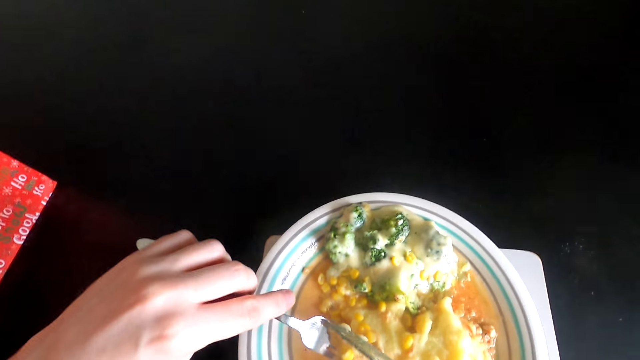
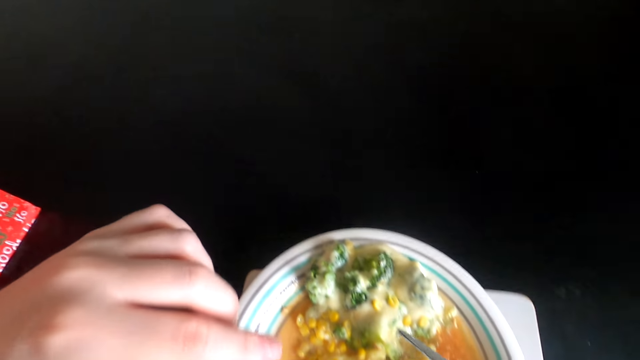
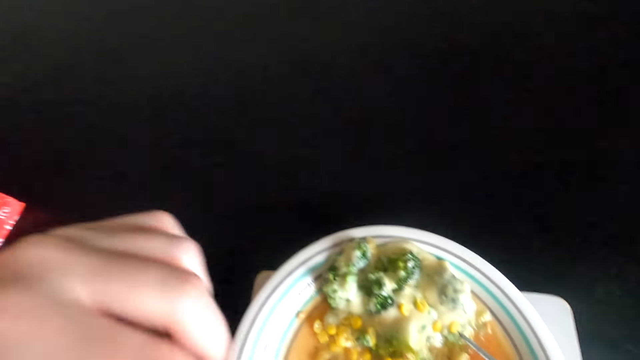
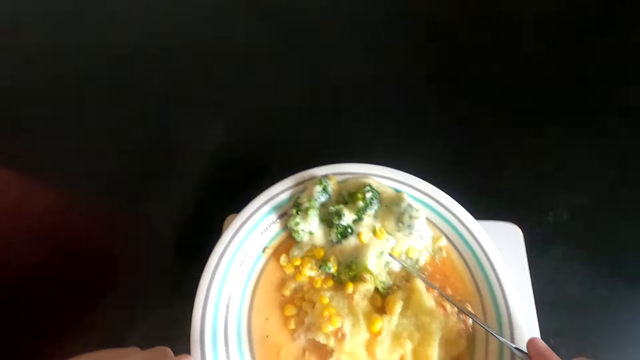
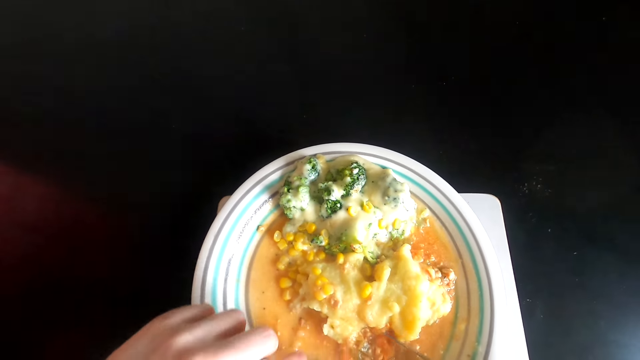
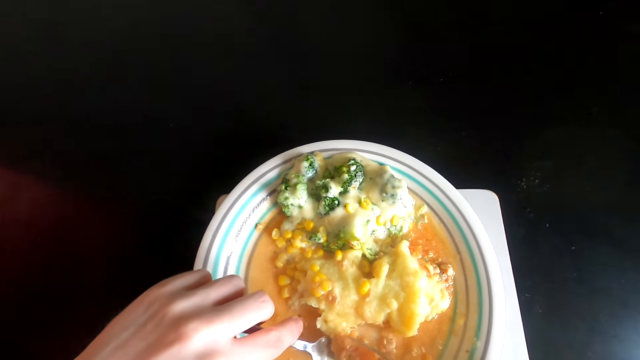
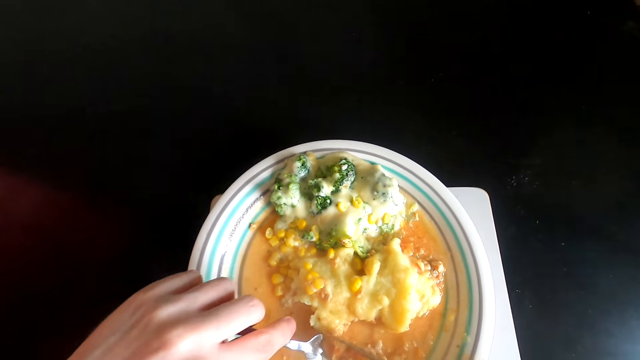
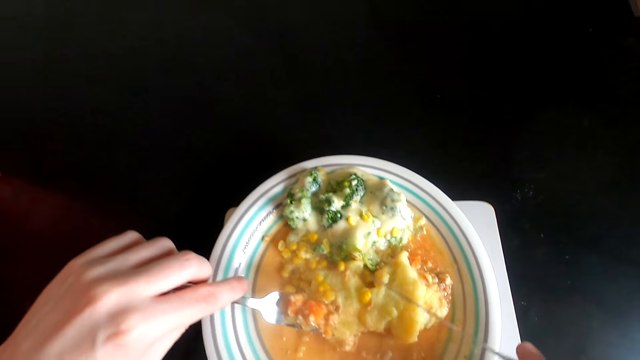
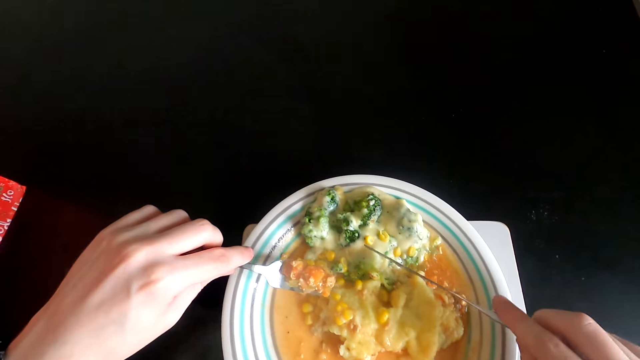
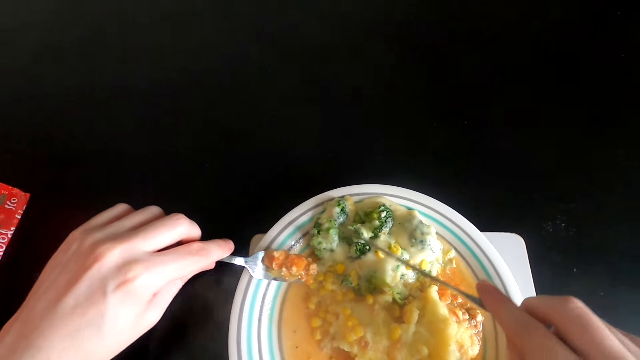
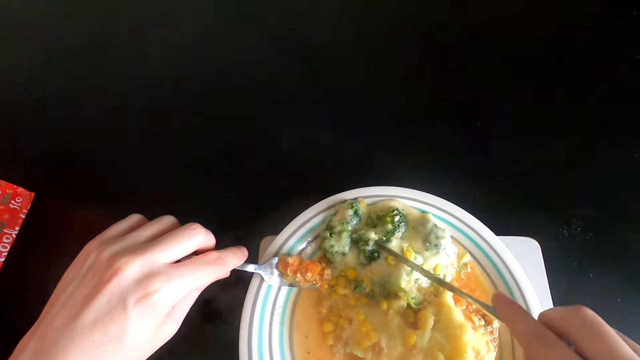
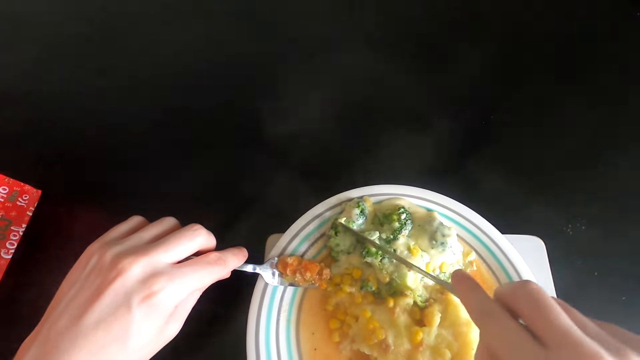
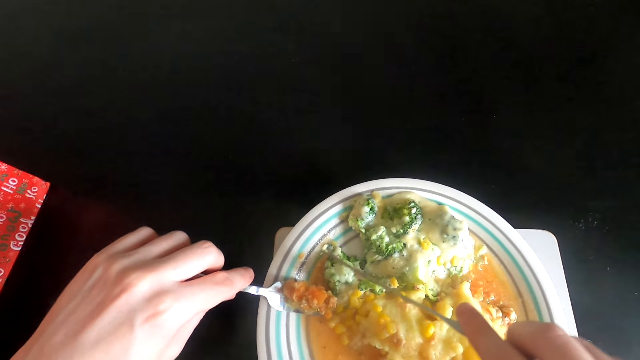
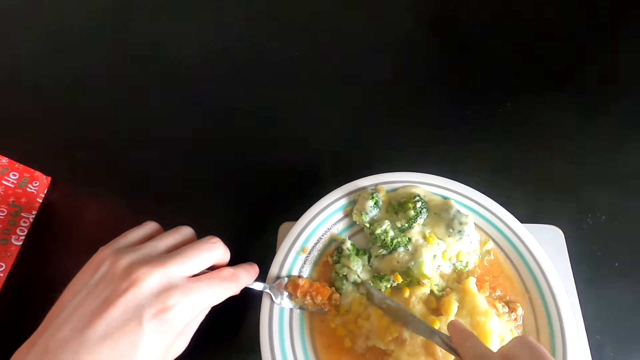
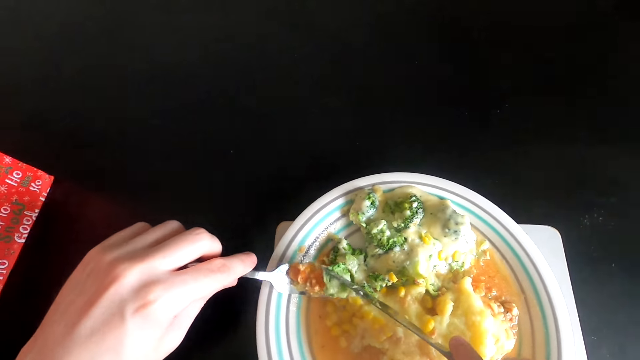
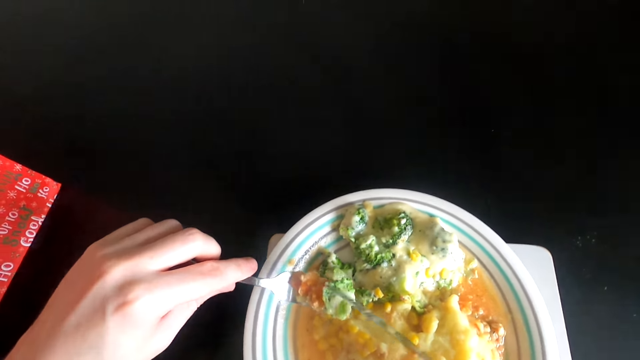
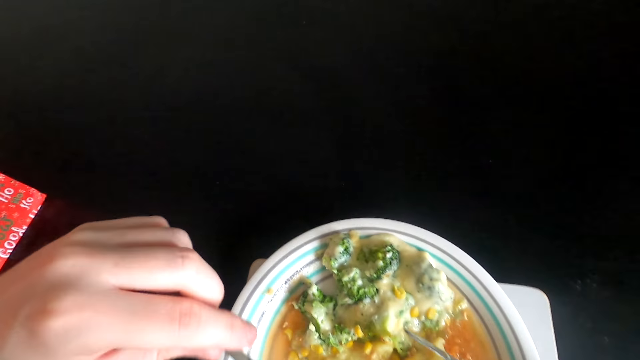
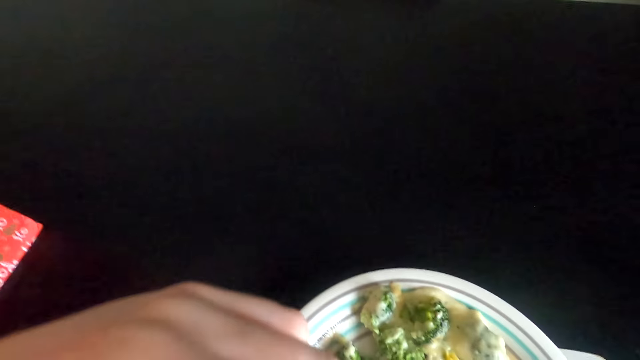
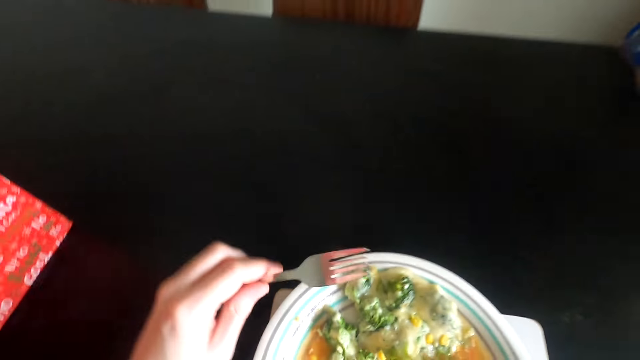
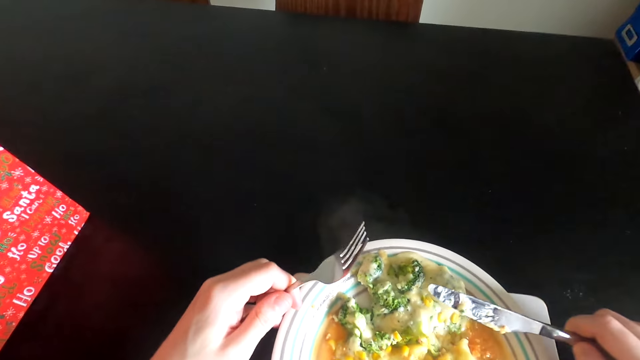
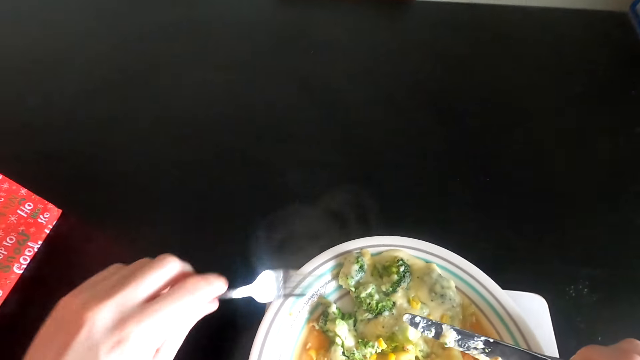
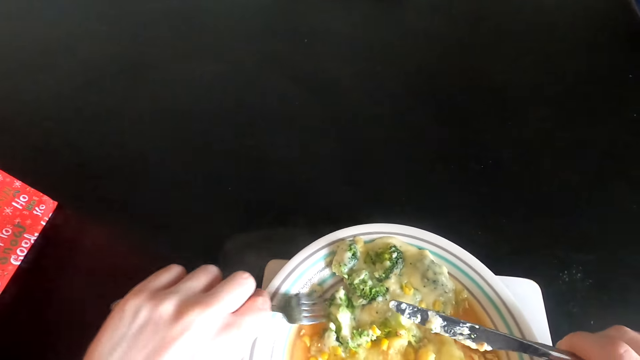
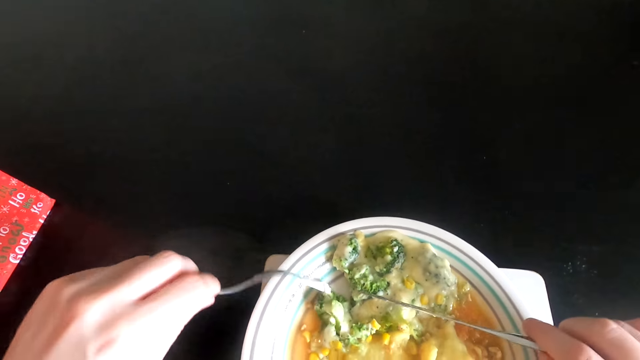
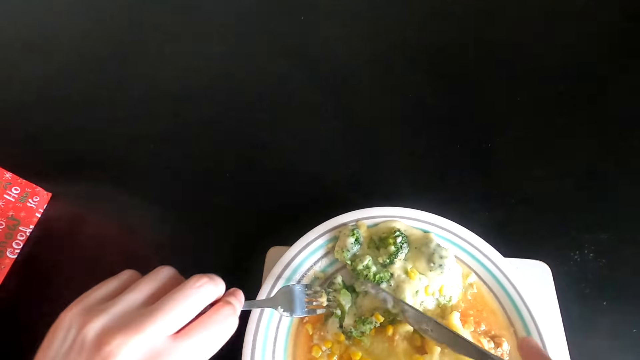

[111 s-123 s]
The camera wearer scoops food in the bowl. They eat the food on the plate with a fork. They scoop the food in the bowl. They eat the food with a fork. They move the plate.

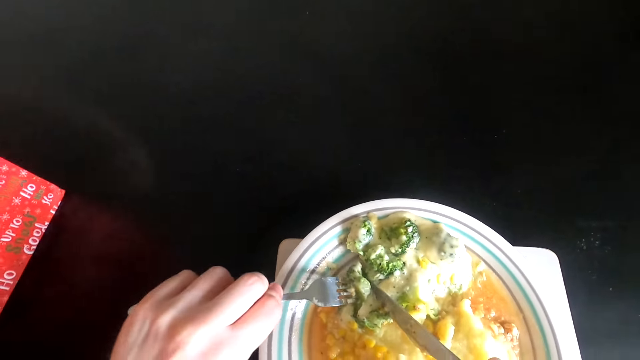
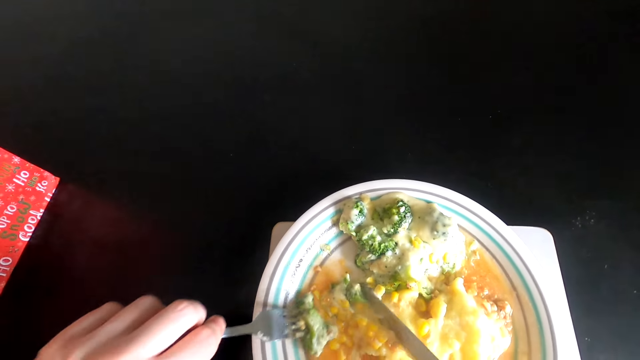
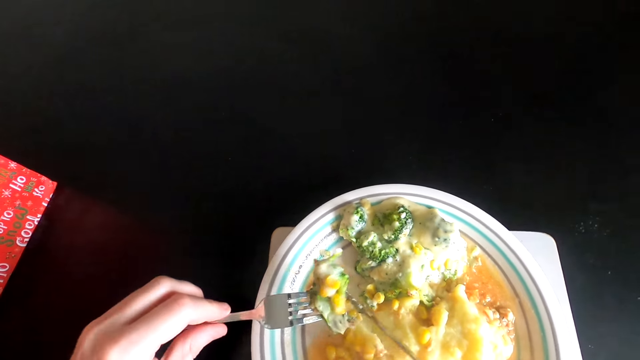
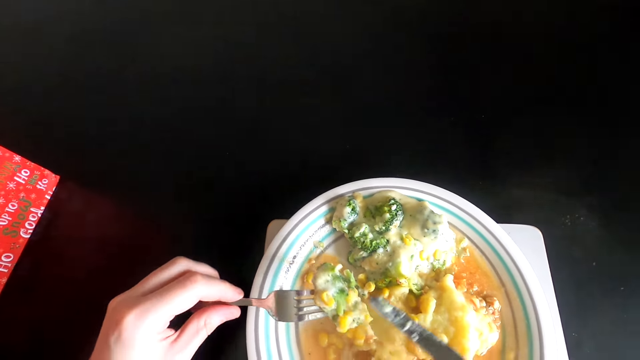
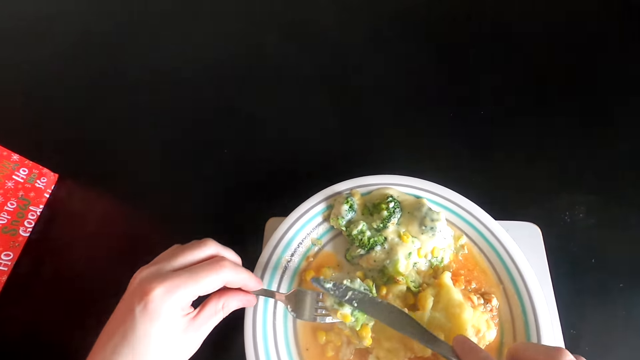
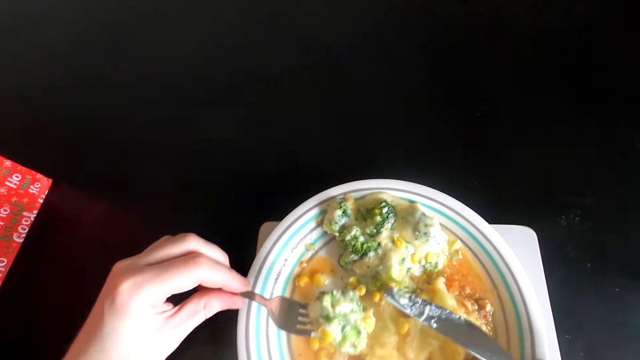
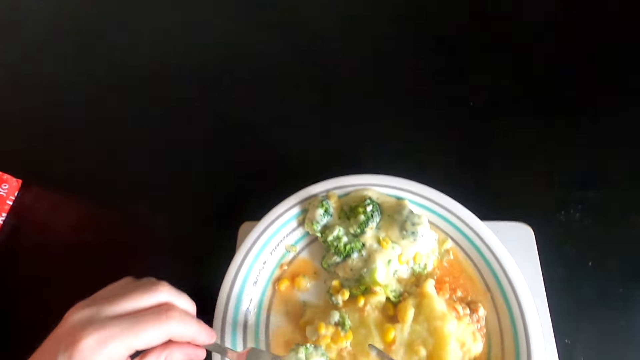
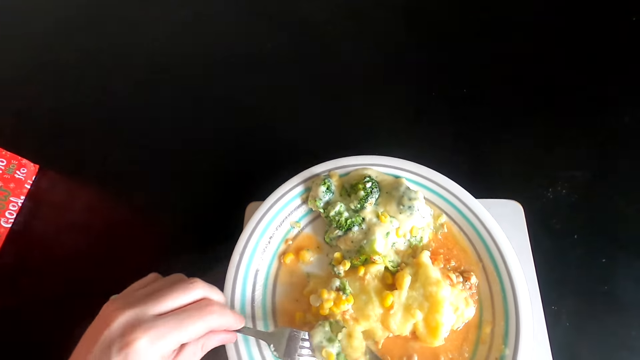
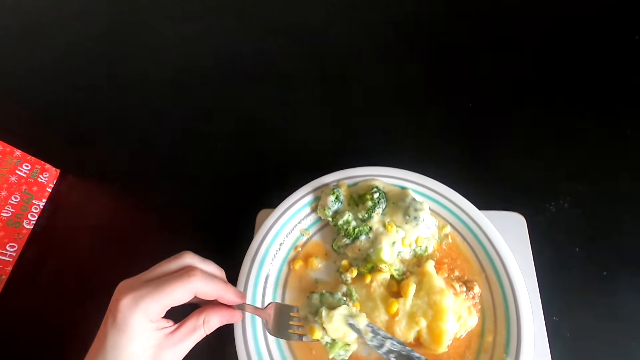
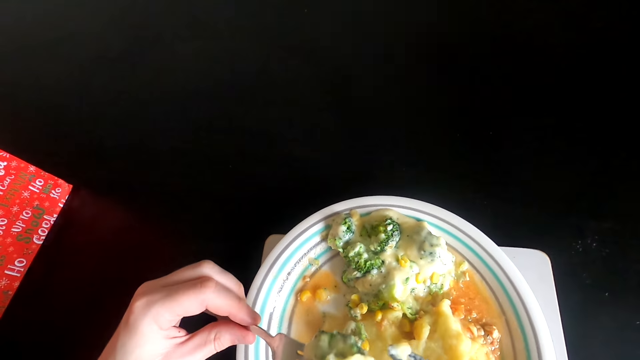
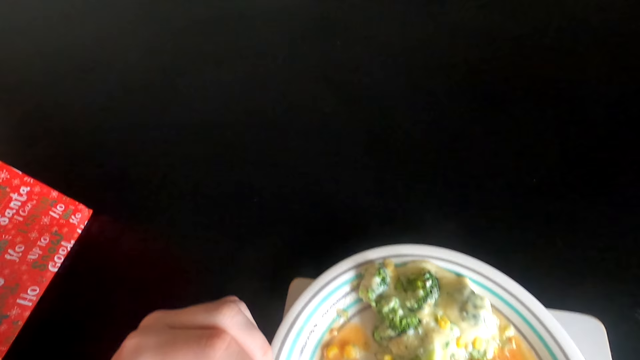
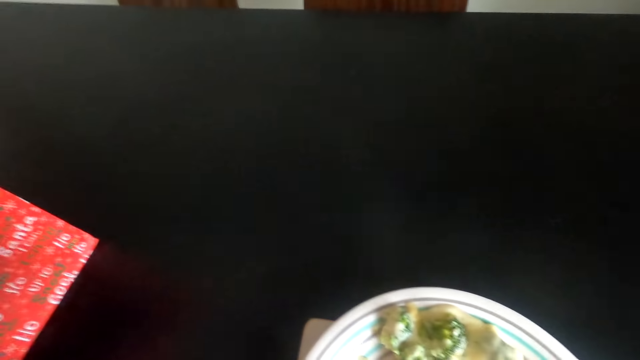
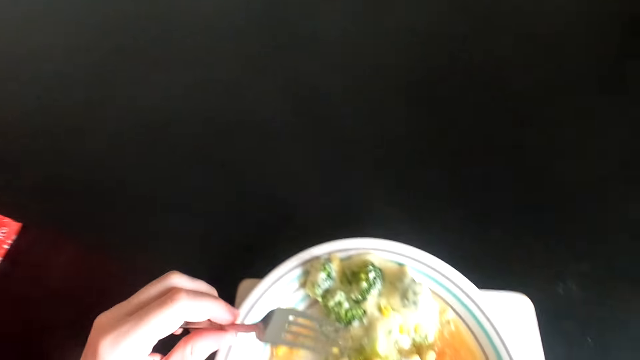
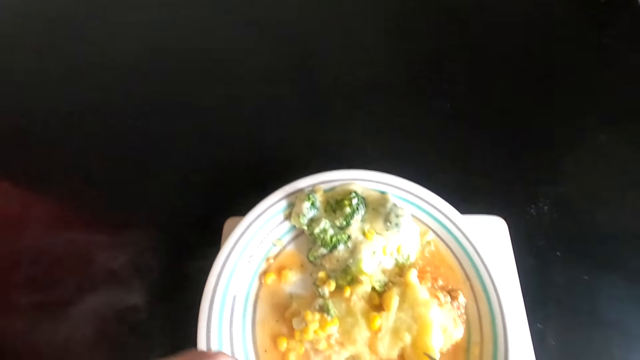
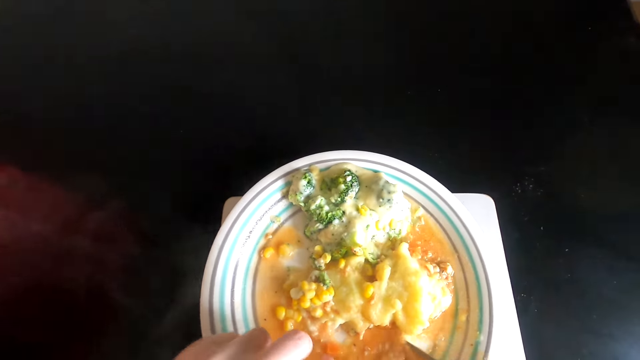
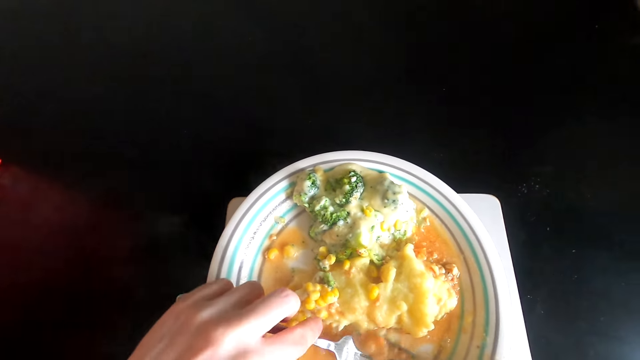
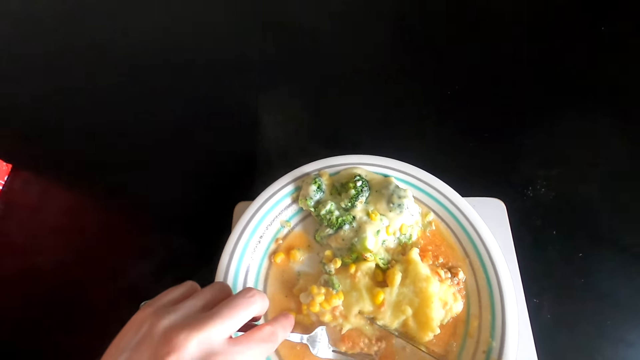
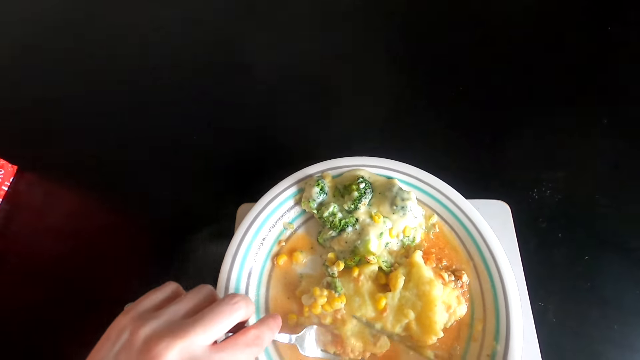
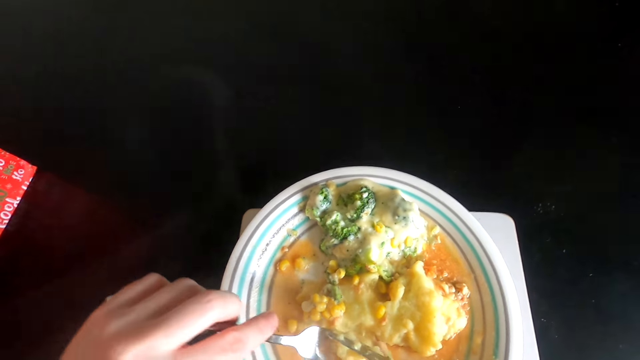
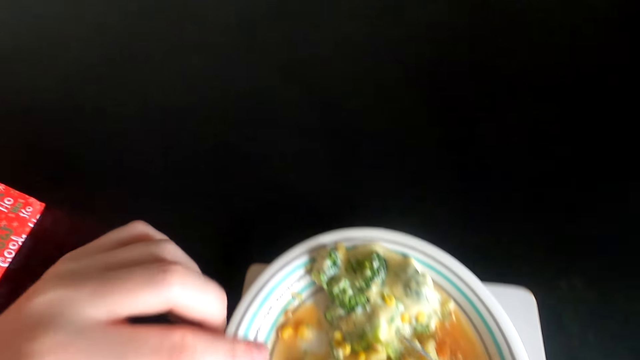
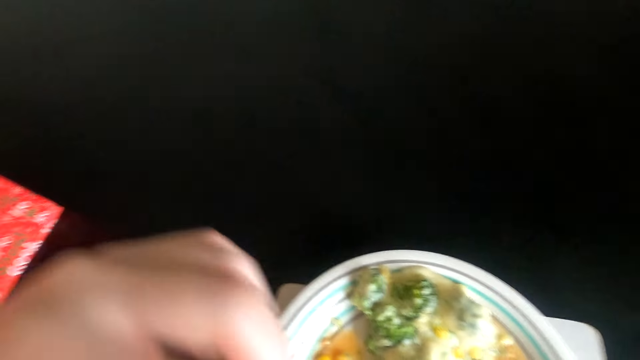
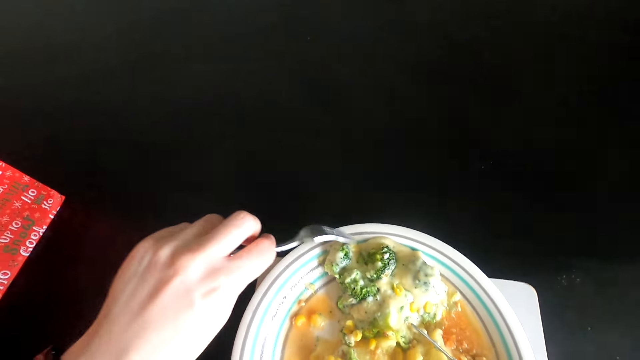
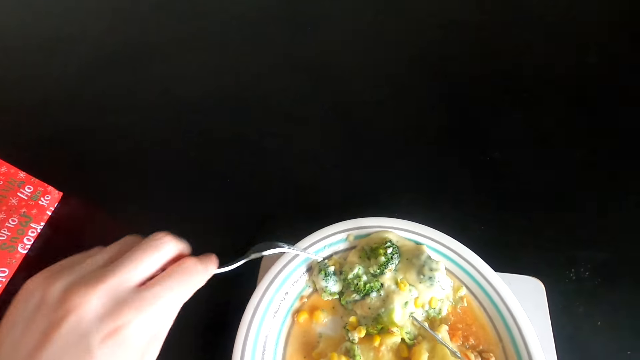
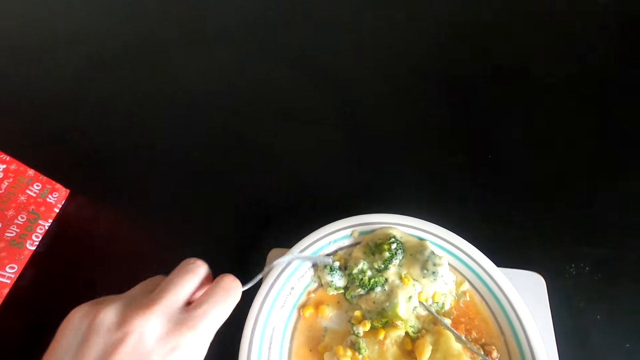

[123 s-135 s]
The camera wearer scoops food in the bowl. They eat the food on the plate. They eat the food with a fork. They scoop the food in the bowl. They eat the food with a fork.
